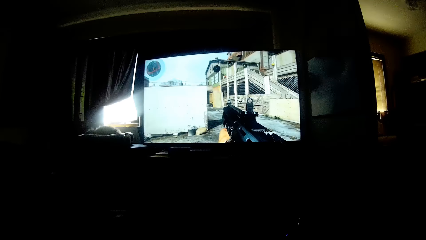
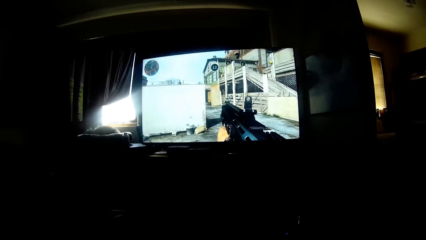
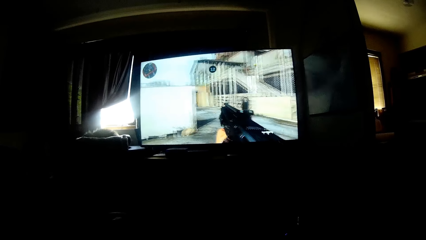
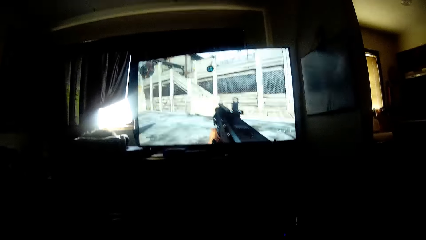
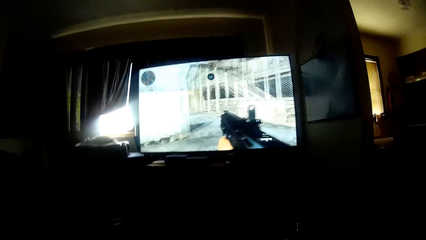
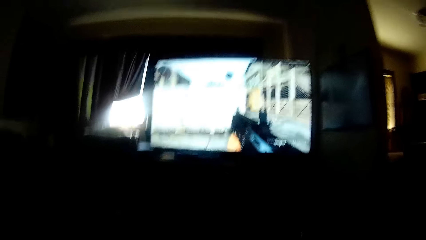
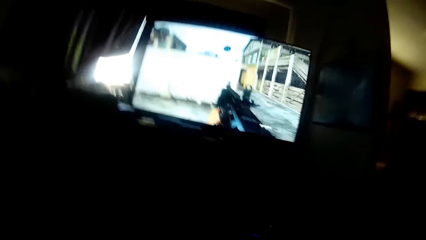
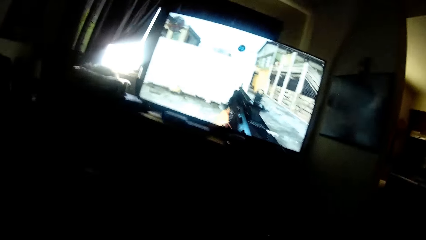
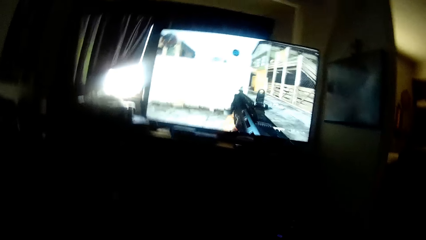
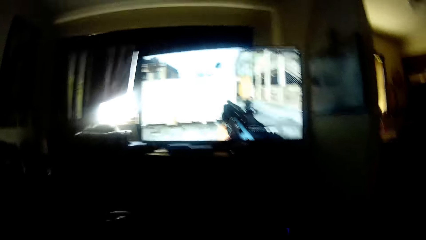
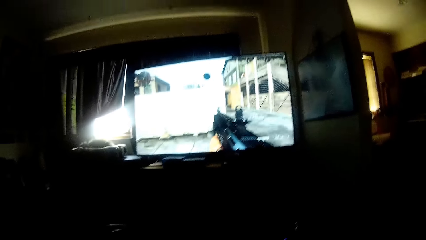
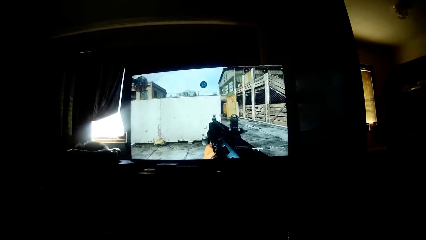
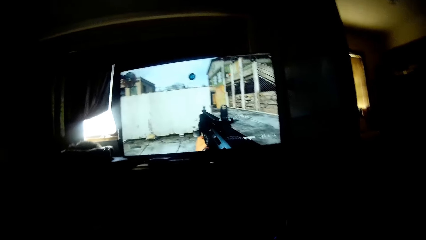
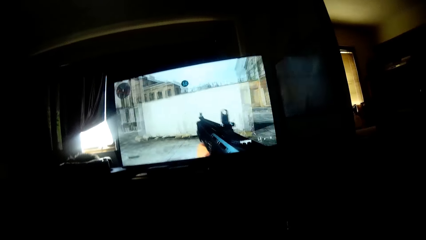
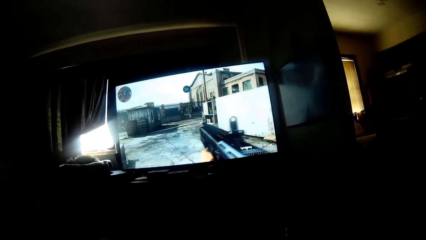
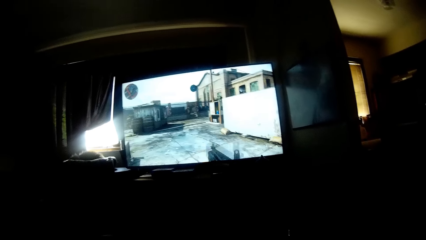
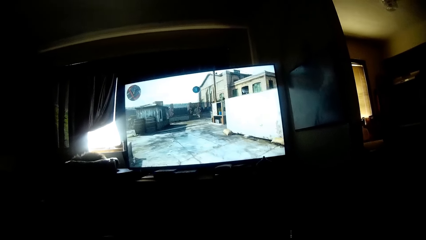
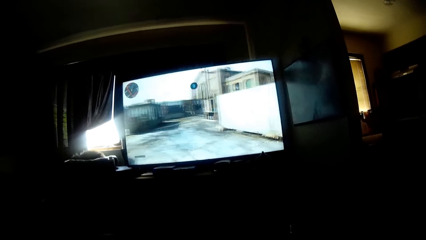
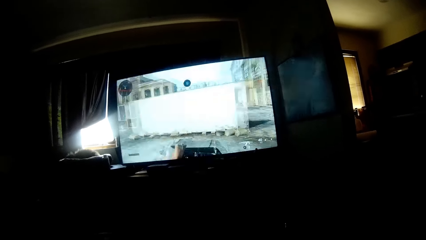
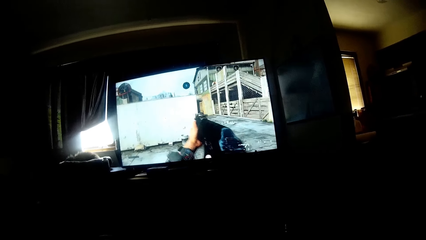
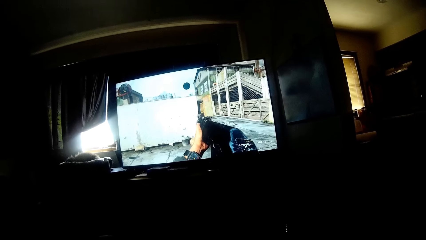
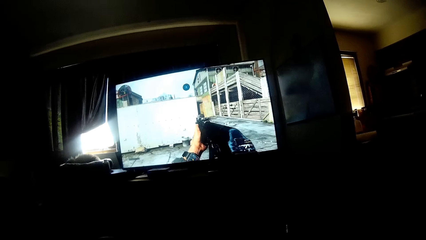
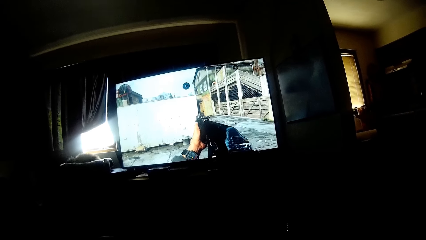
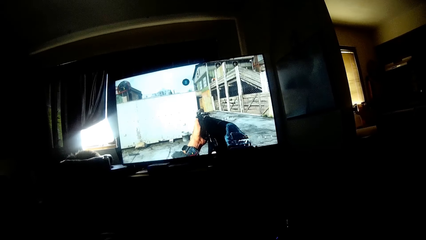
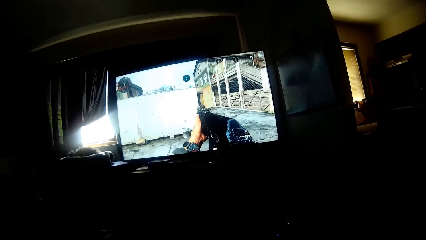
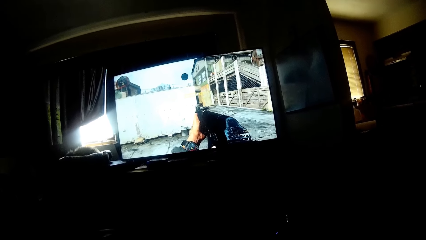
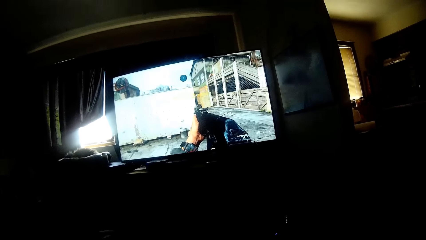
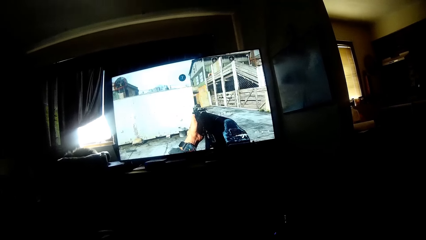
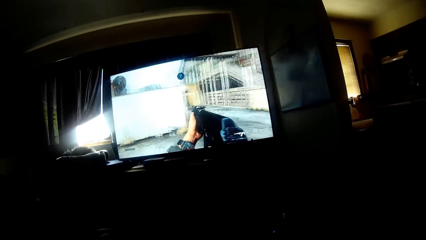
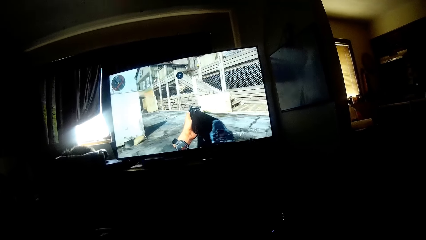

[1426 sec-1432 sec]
The camera wearer plays a video game on the television.

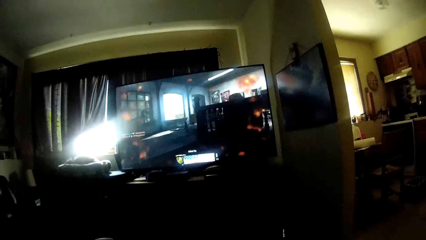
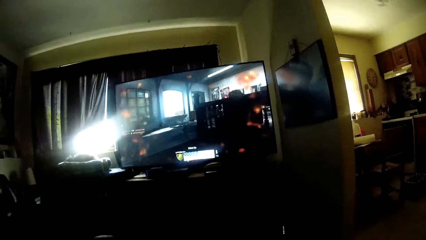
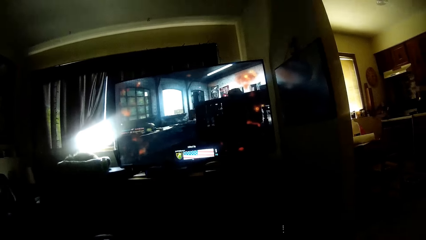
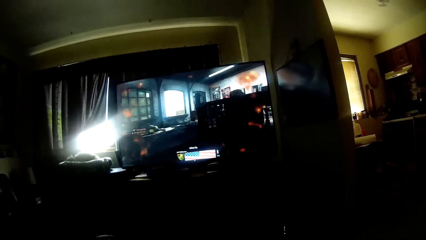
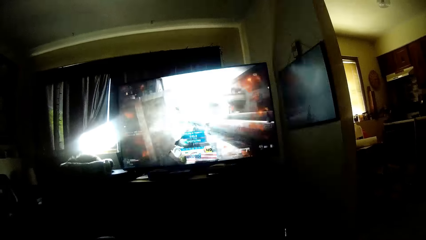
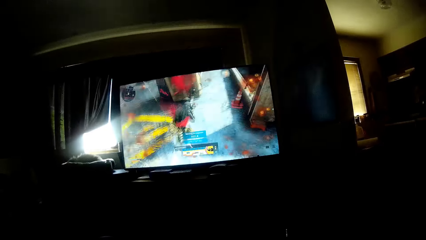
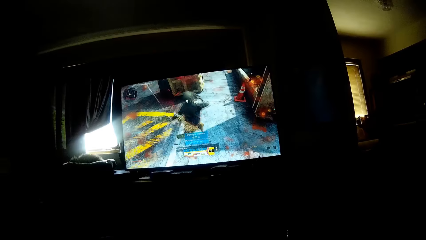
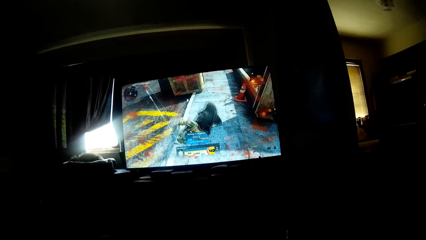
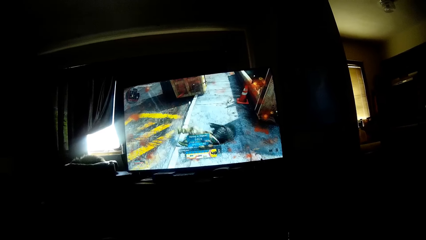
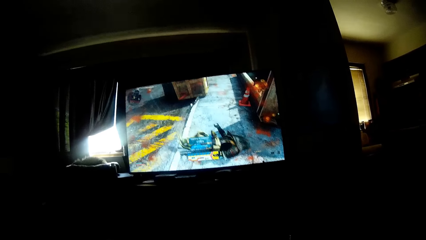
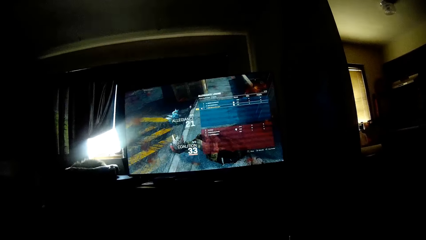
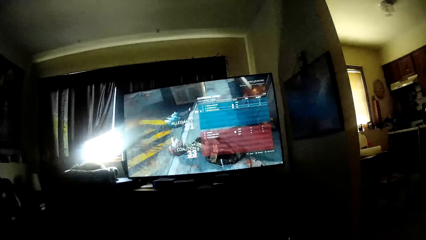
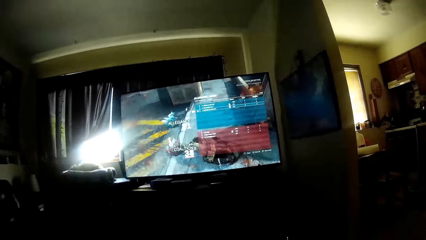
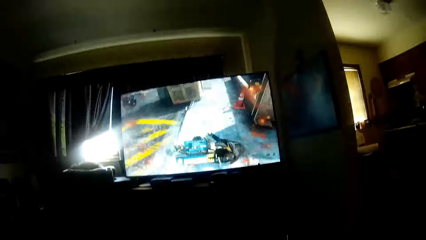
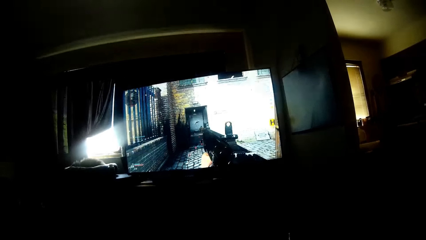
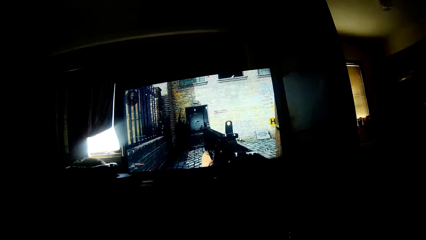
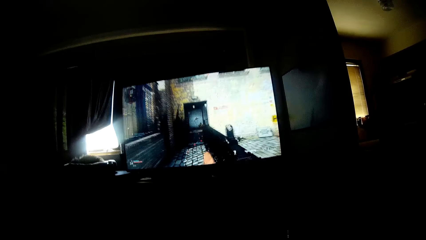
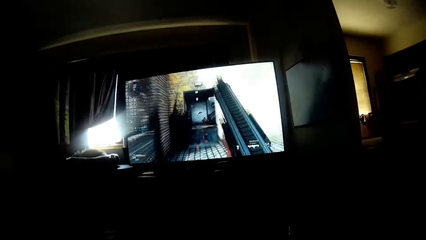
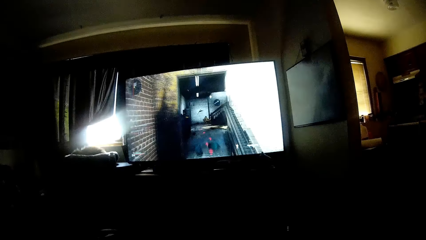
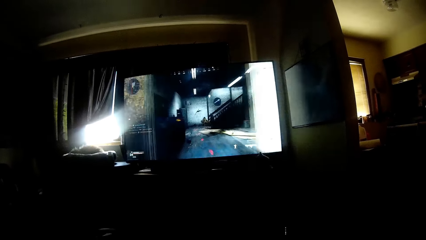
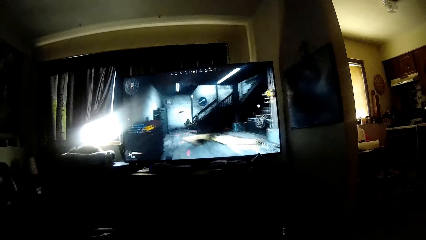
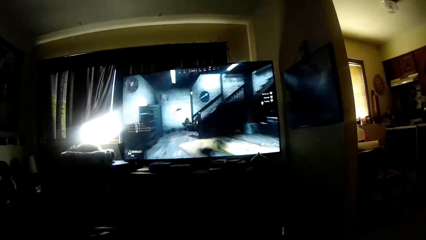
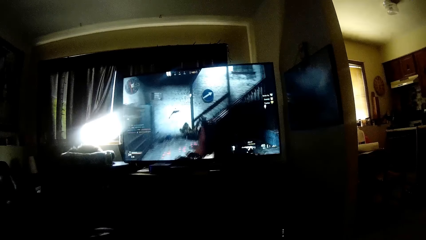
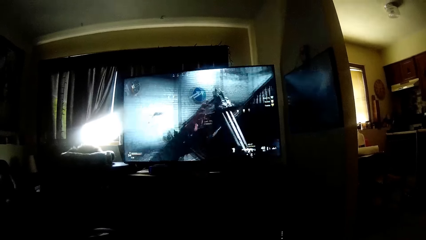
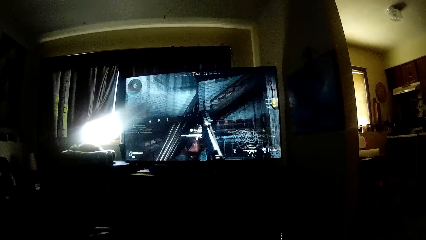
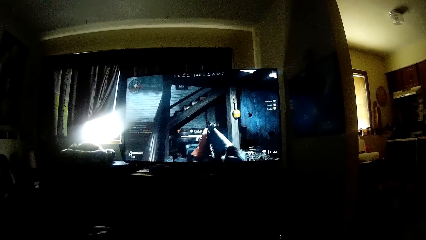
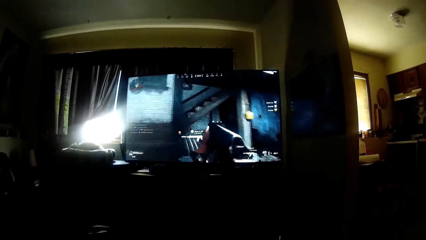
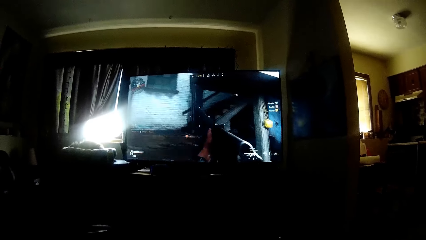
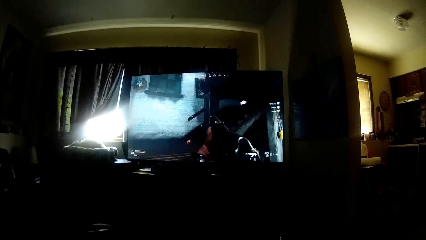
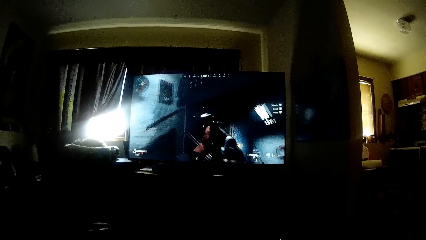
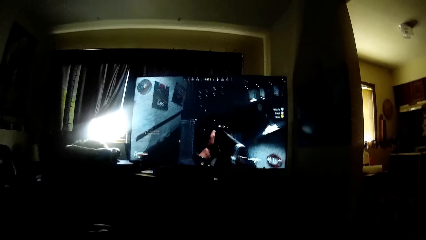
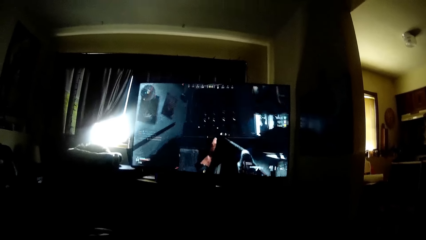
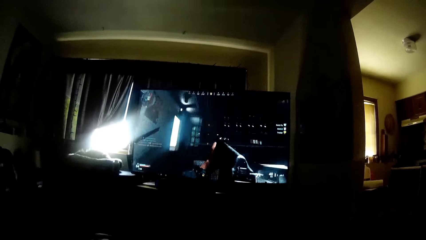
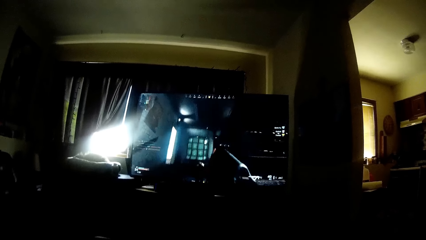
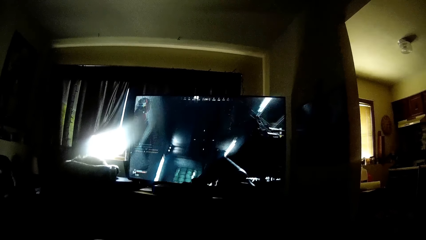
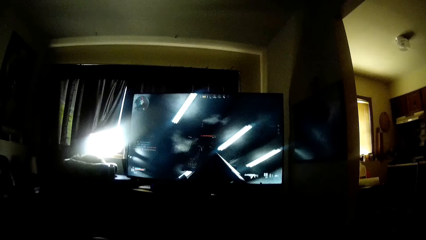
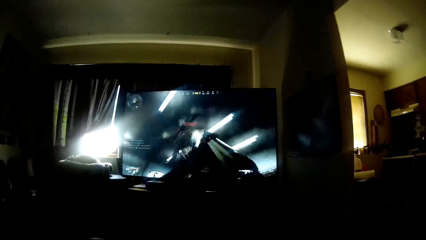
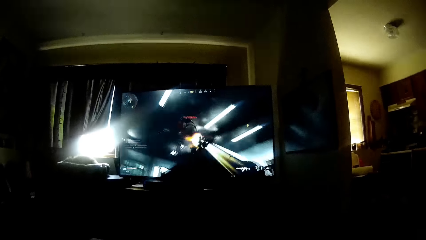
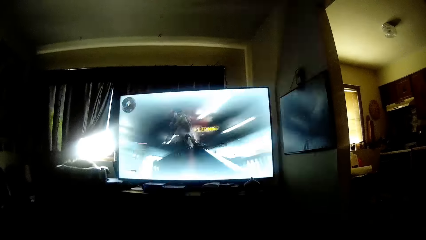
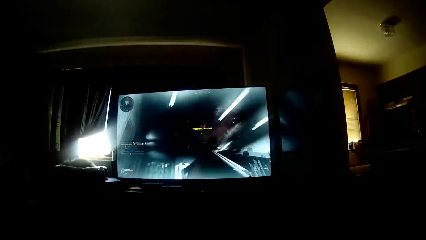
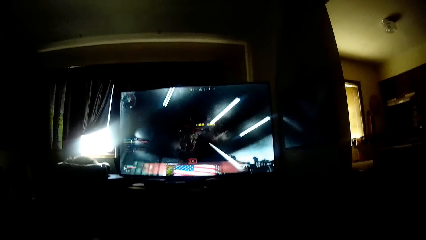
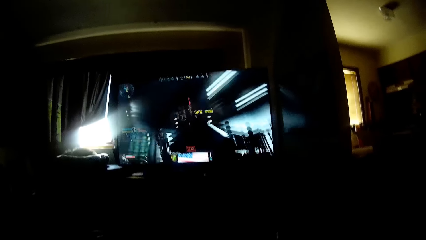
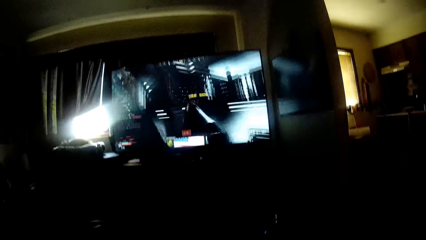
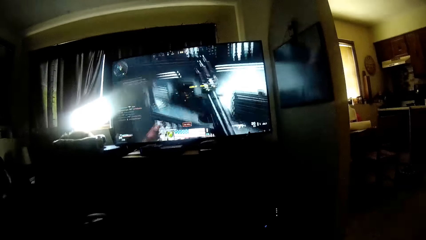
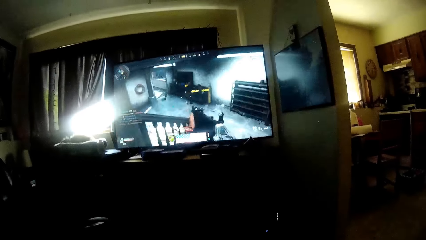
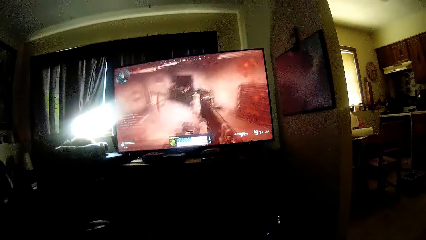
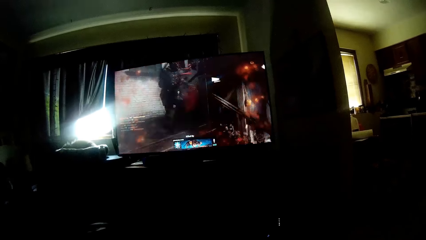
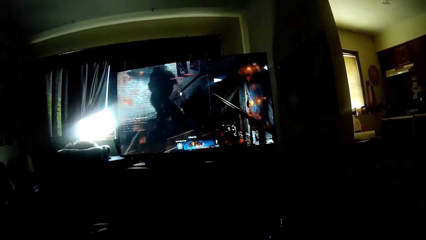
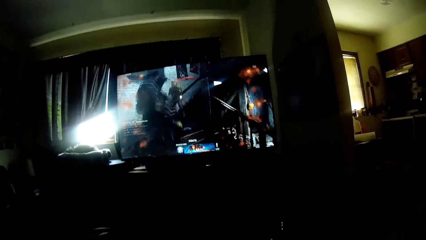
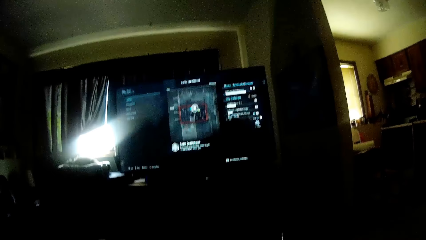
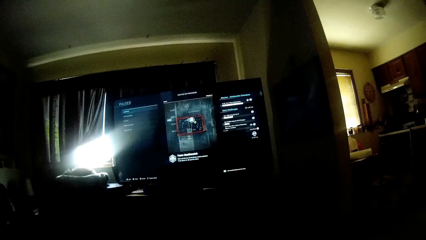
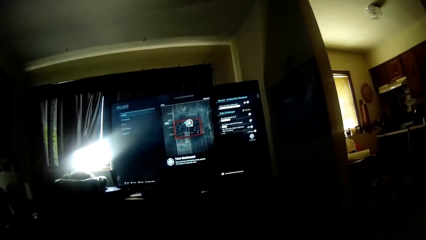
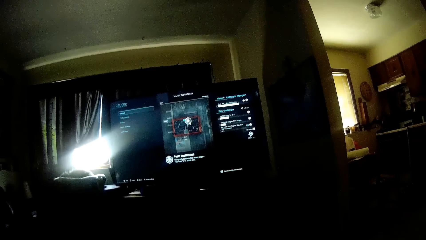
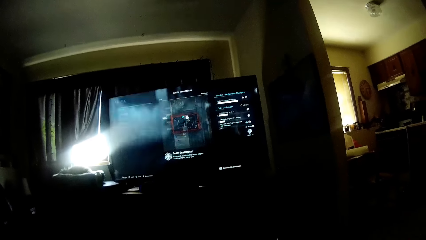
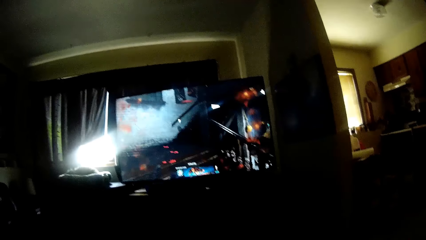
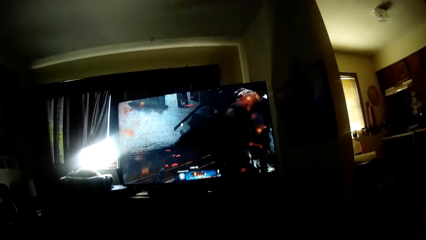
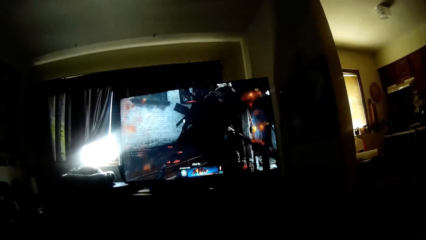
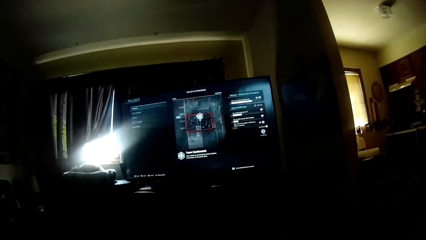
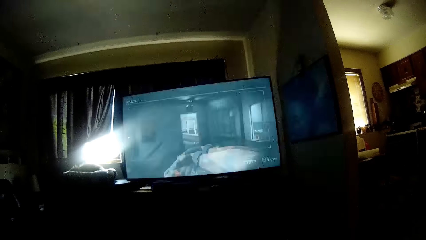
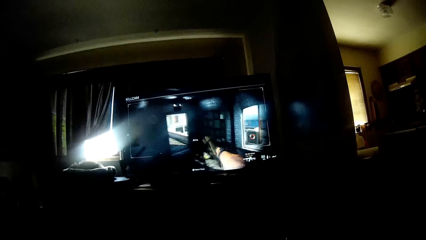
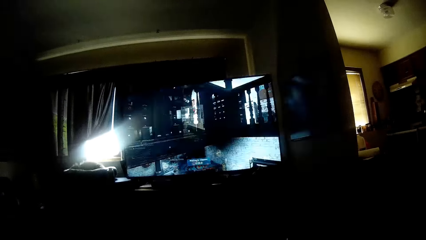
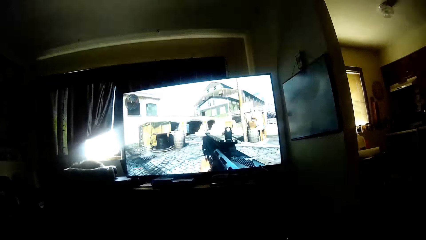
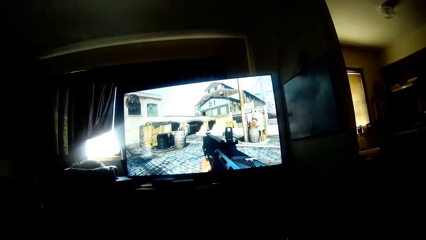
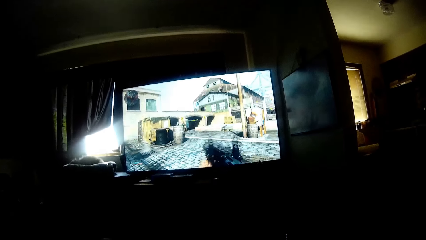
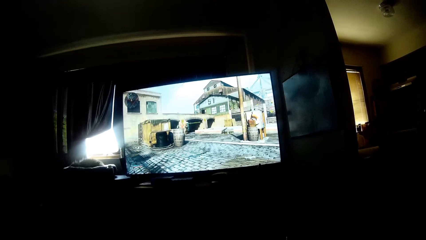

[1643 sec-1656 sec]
The camera wearer talks to a woman. They play a game from the screen.
